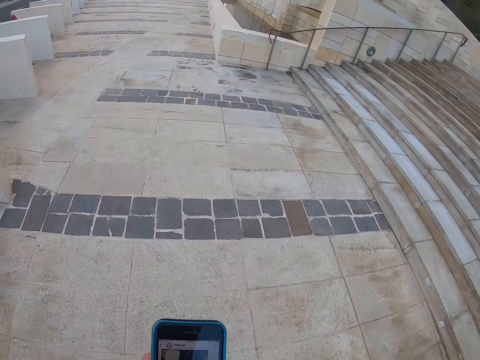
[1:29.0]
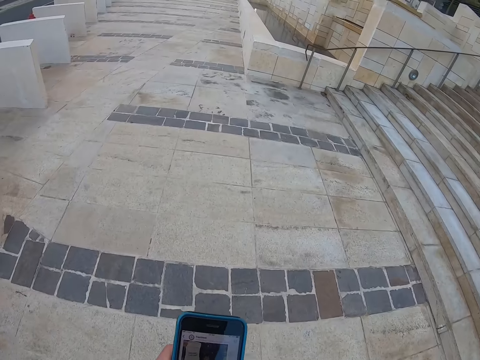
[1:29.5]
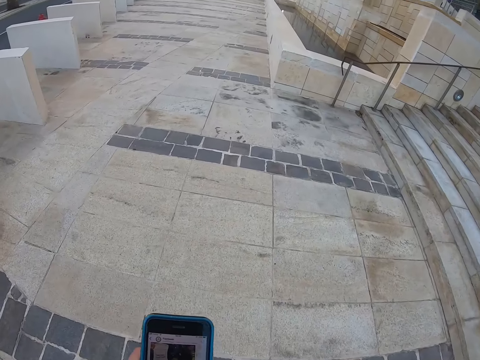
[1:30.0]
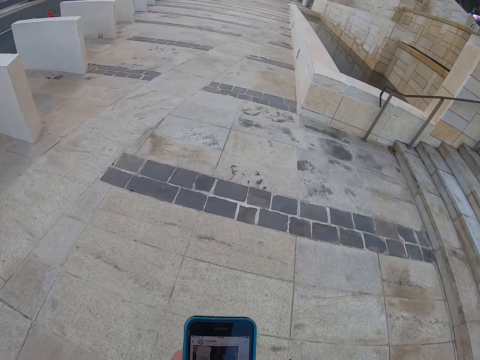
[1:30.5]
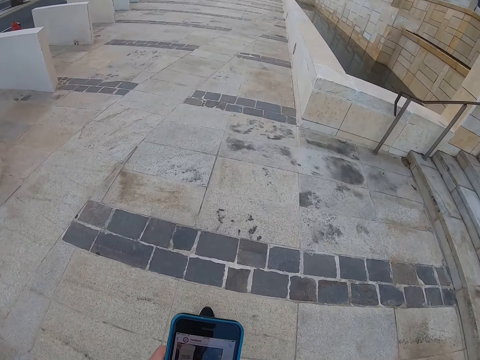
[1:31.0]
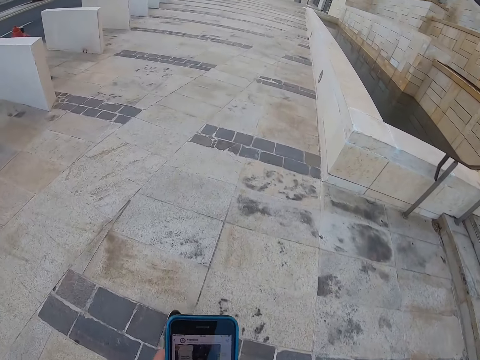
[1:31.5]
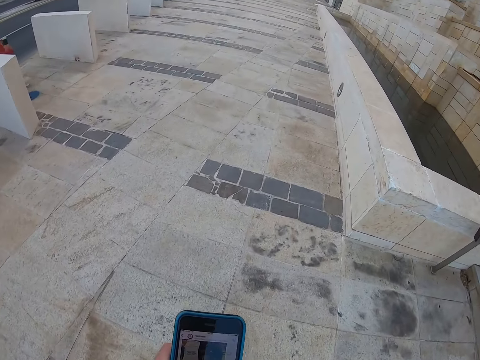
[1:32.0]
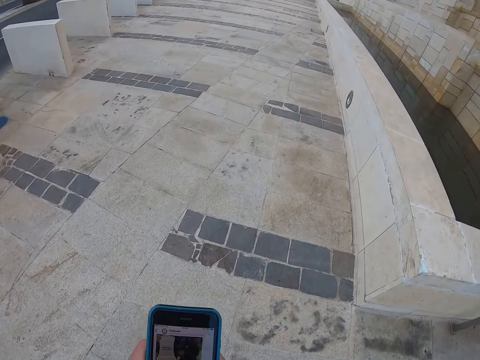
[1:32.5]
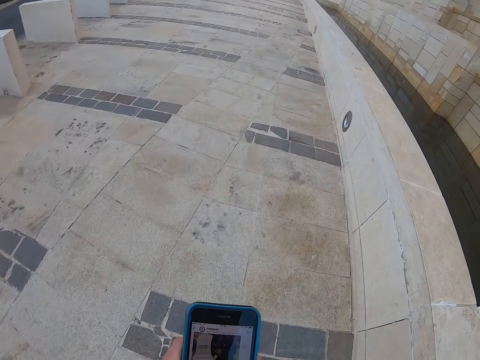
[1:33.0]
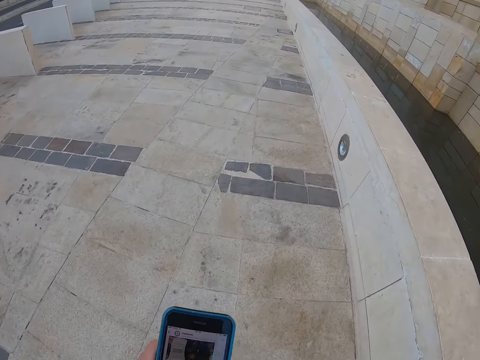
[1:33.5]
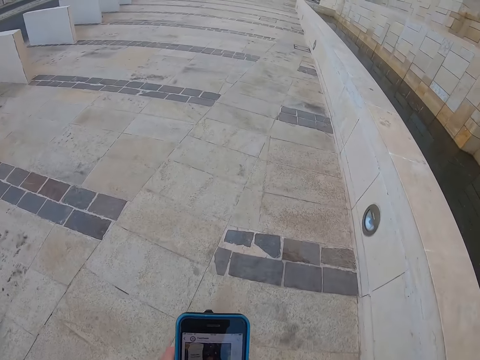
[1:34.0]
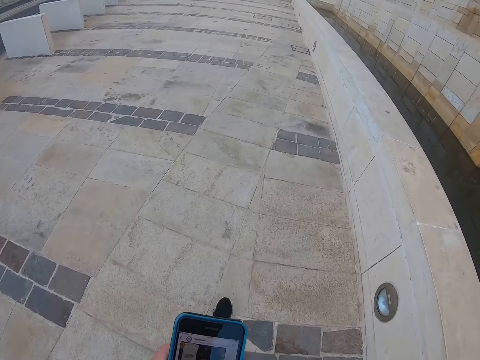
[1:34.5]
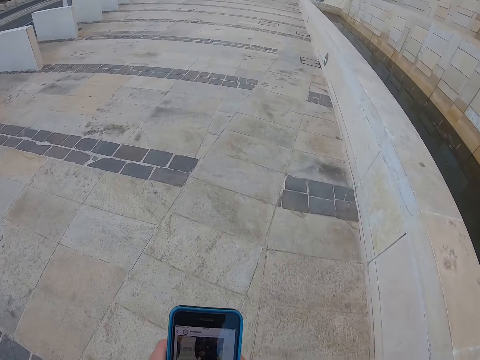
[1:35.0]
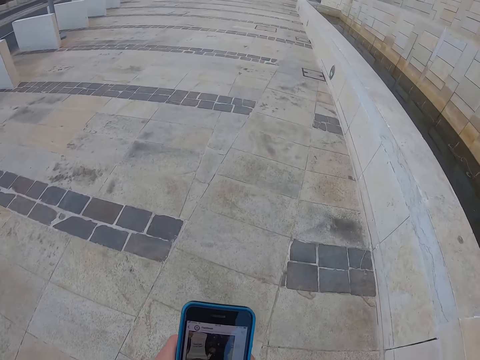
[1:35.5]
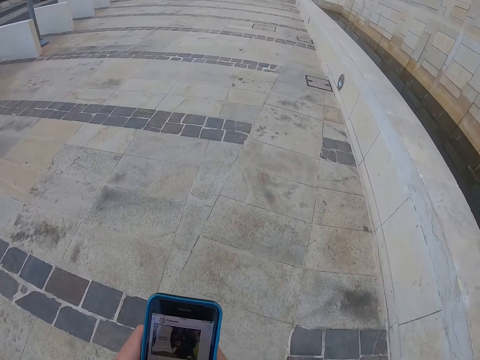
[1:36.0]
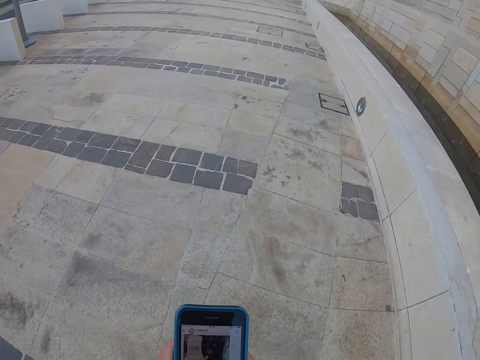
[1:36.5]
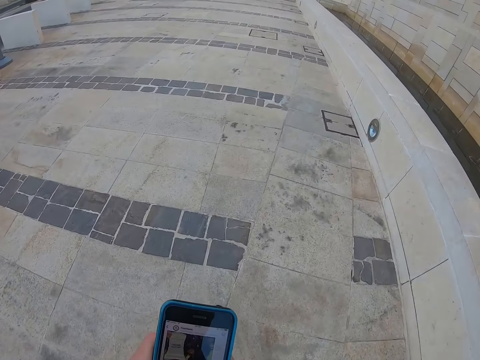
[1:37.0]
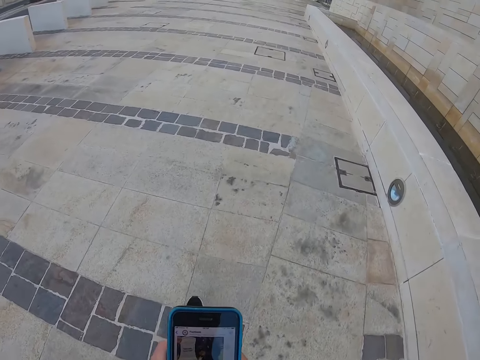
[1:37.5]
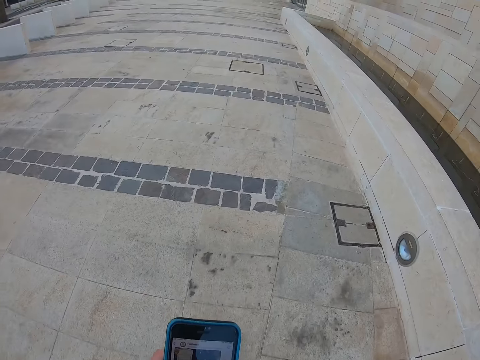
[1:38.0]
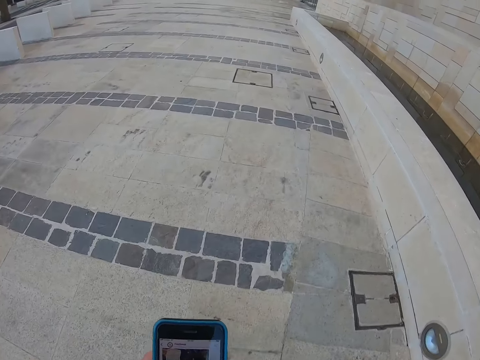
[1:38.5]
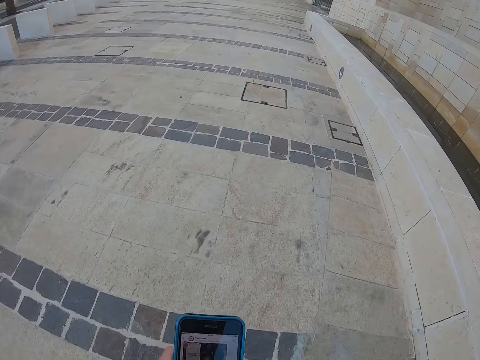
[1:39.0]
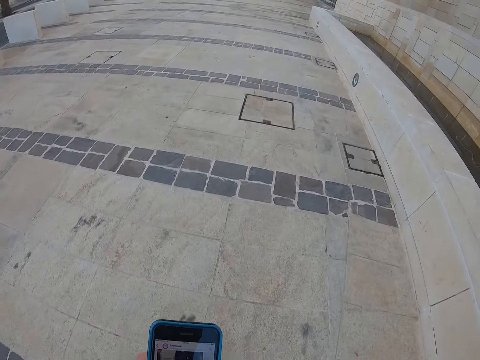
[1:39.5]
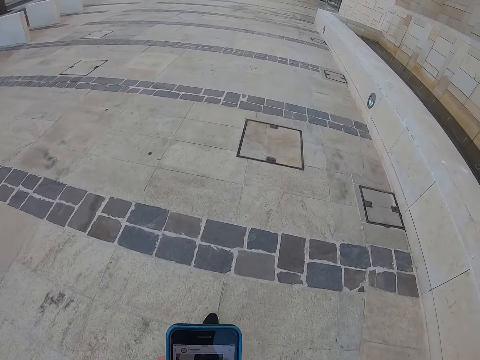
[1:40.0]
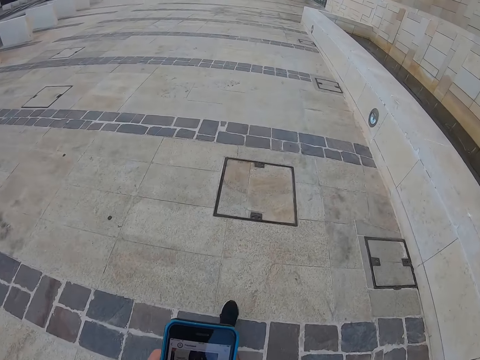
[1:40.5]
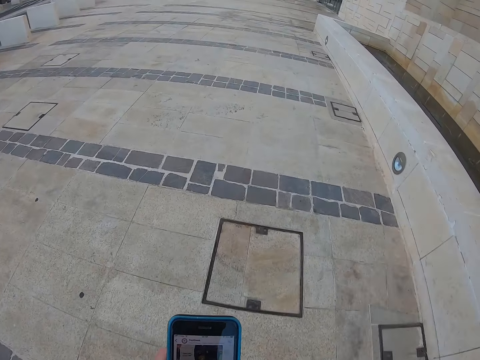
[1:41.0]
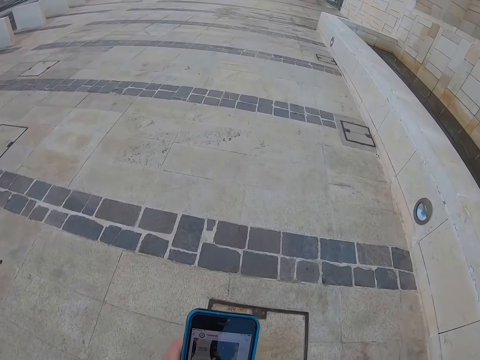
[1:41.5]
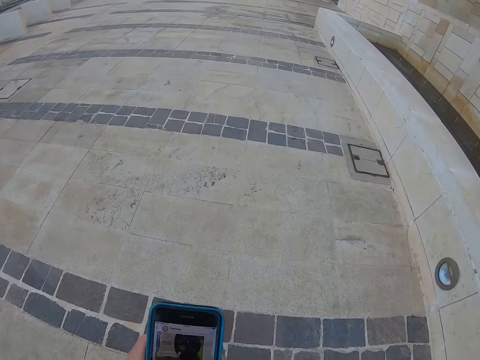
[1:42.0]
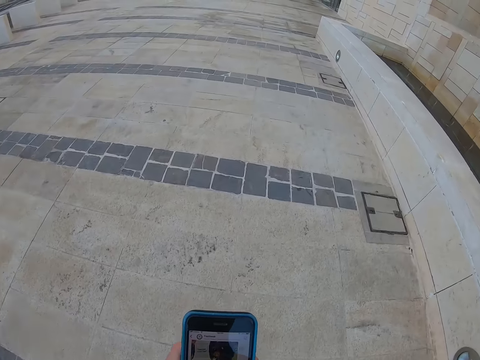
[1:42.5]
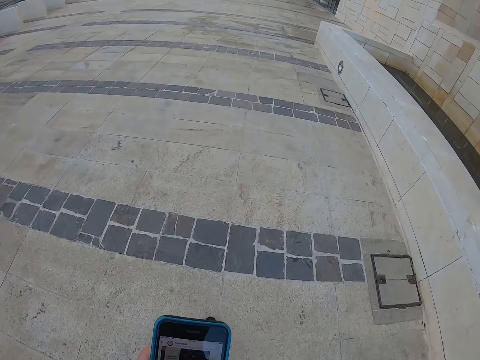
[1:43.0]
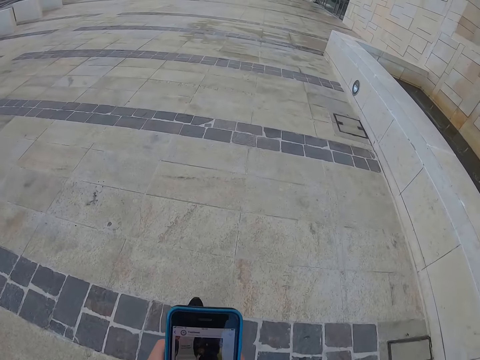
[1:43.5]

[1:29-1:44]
The camera wearer walks on the pavement. They operate.

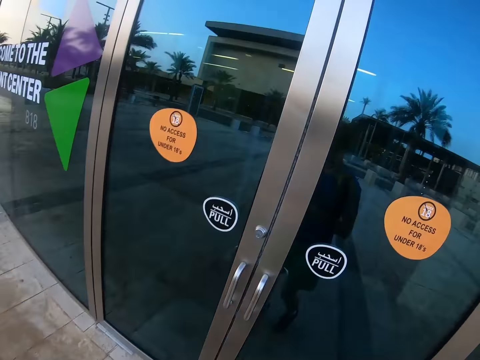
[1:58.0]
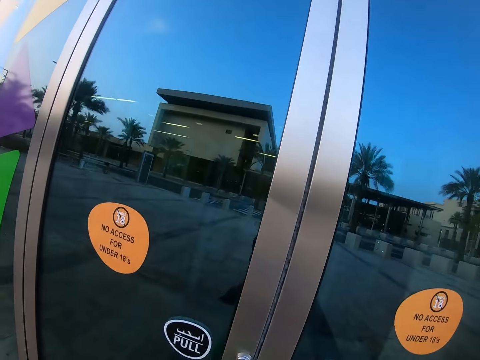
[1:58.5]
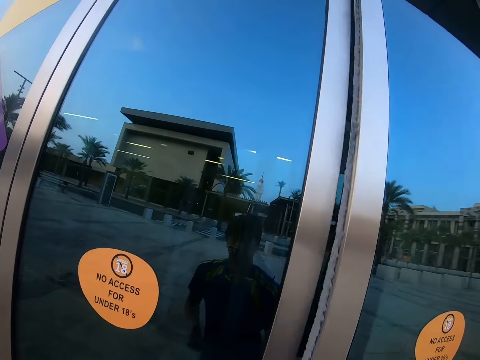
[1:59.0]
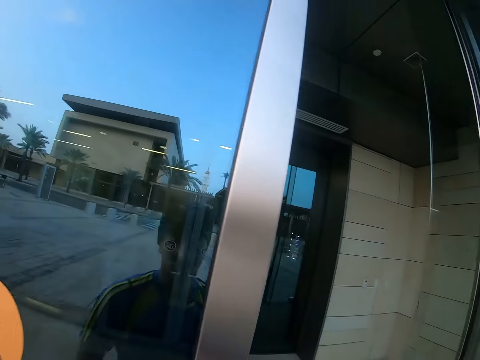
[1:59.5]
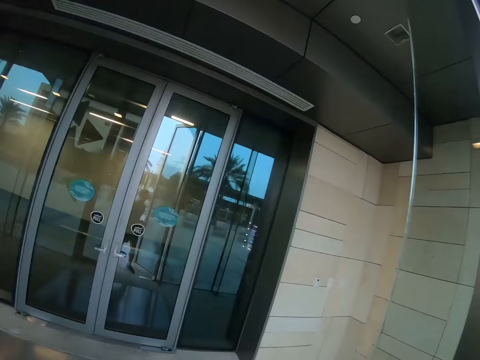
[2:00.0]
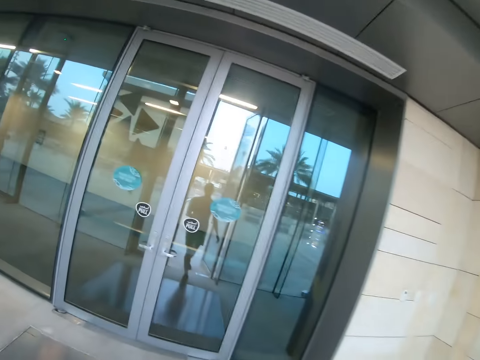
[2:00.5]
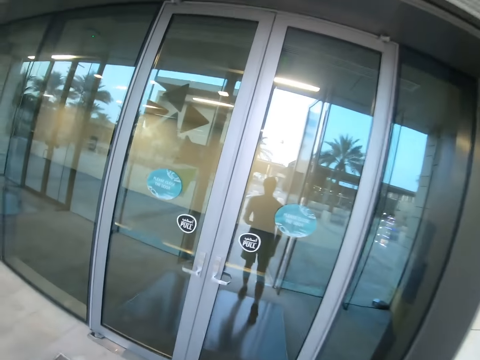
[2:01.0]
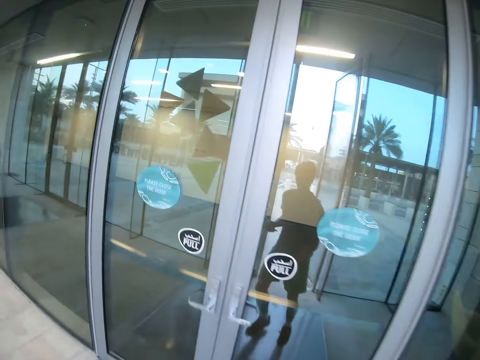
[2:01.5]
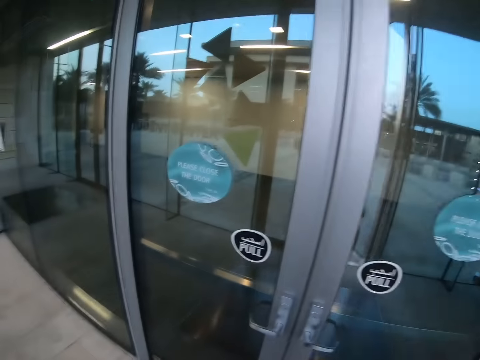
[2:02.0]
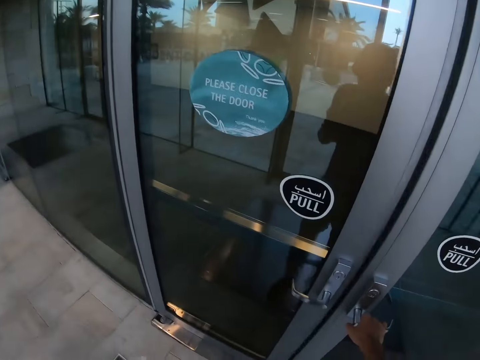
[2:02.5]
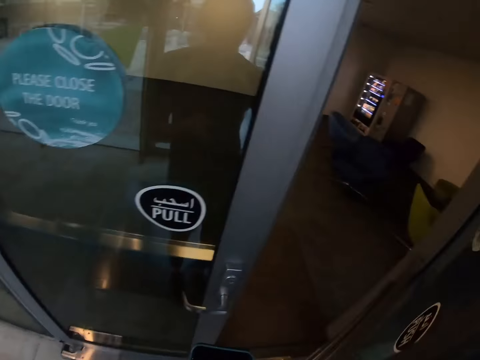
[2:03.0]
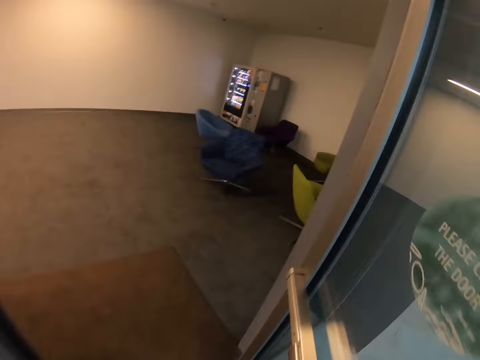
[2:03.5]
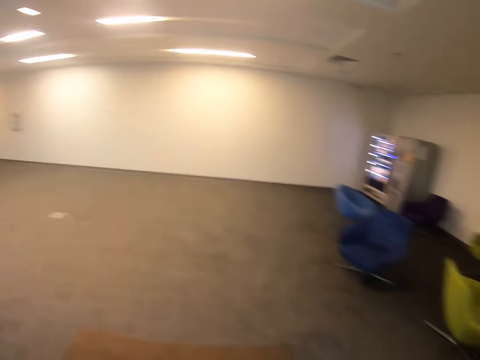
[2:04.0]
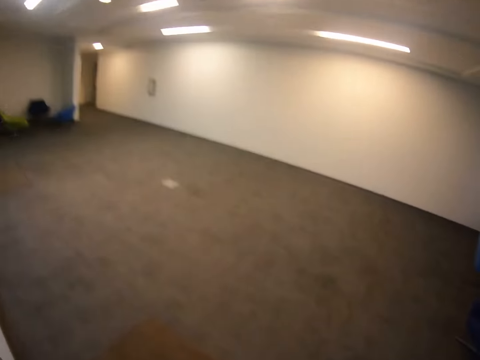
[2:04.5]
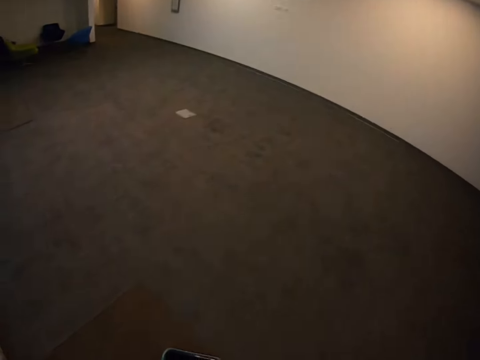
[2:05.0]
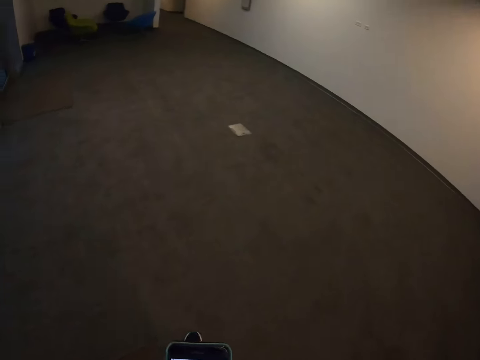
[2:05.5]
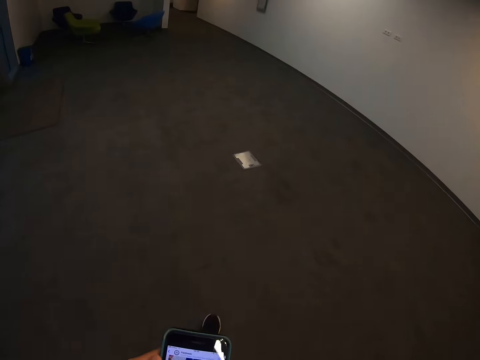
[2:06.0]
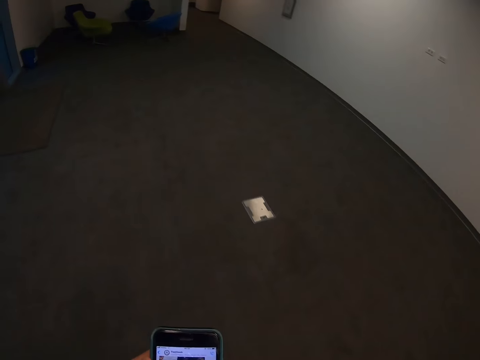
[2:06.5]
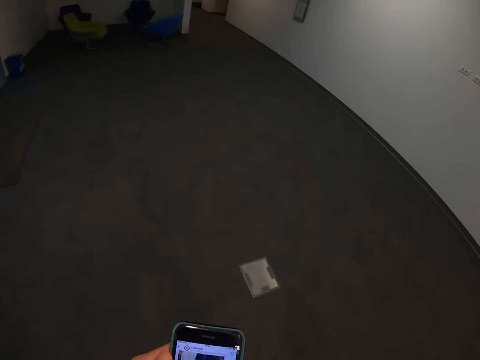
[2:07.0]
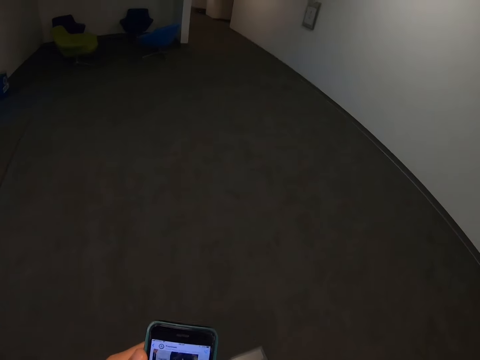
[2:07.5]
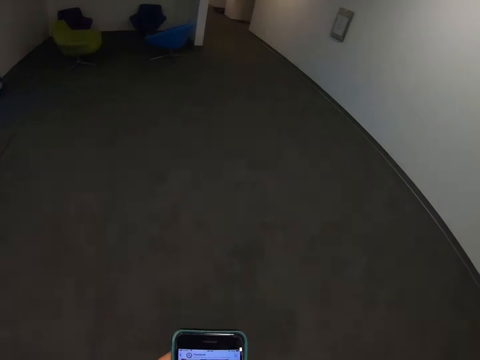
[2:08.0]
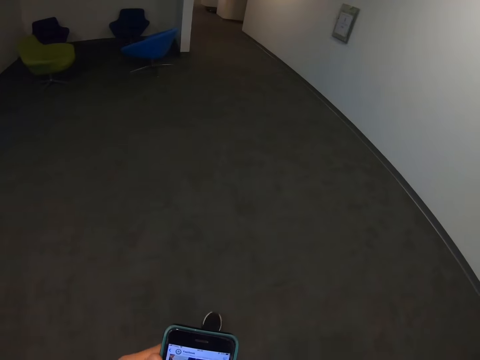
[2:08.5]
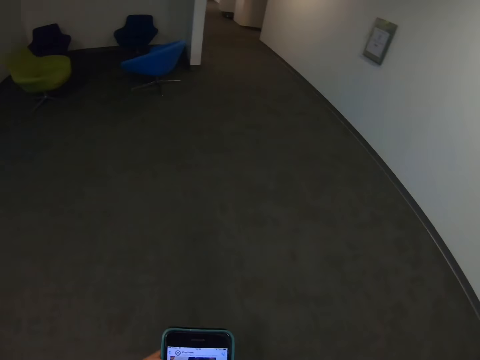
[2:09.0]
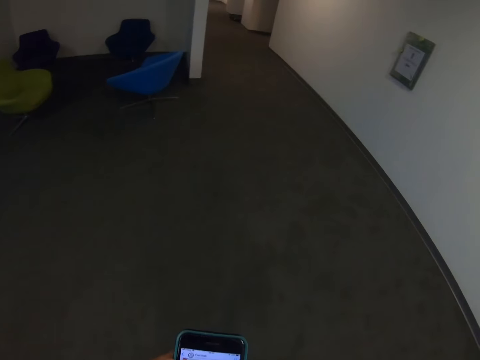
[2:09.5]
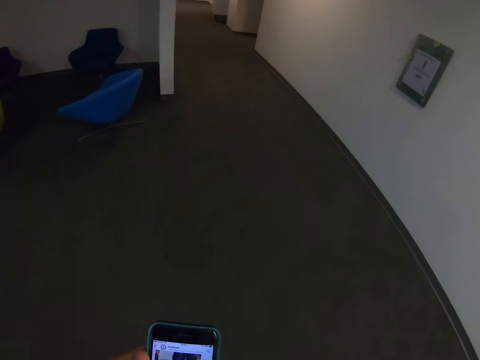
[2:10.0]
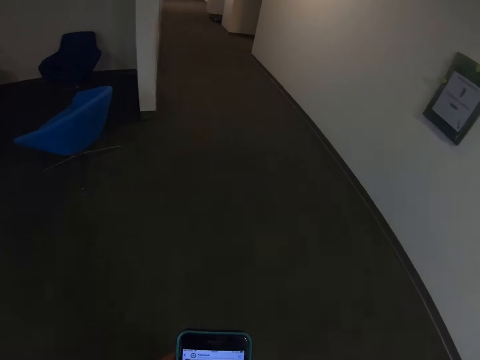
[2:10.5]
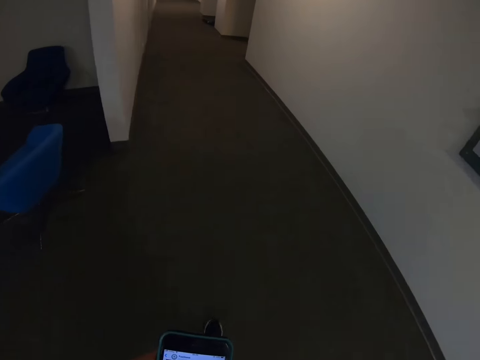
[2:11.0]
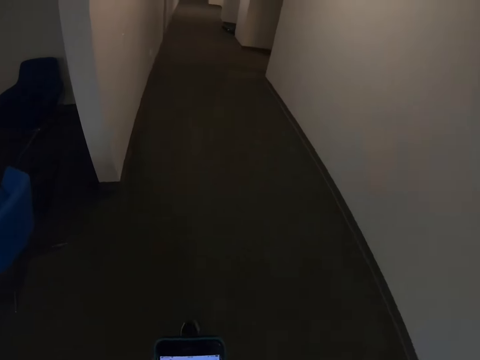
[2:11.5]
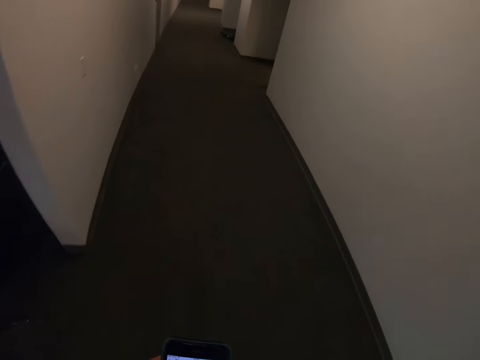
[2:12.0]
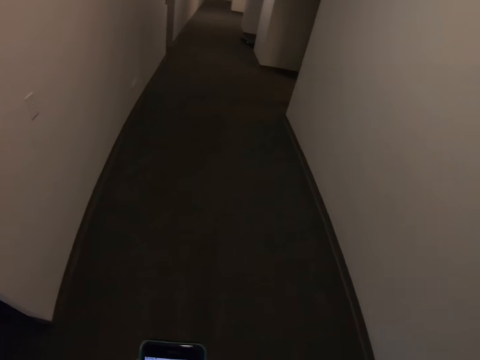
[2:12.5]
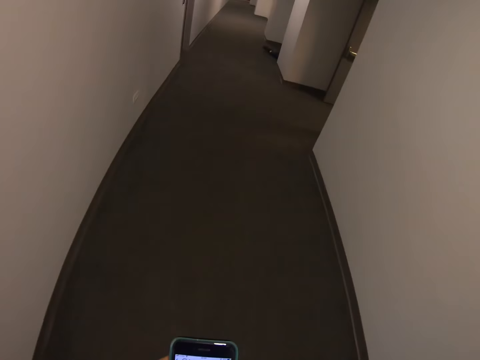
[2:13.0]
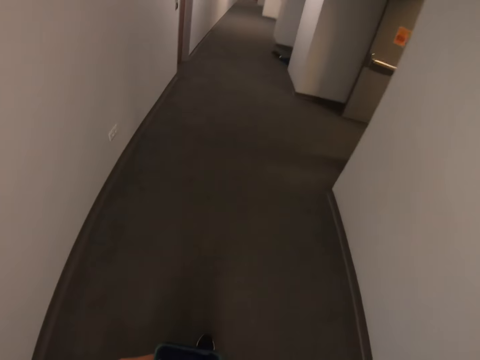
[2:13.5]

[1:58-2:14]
The camera wearer opens the door. They enter the building. They move around. They walk on the building.
